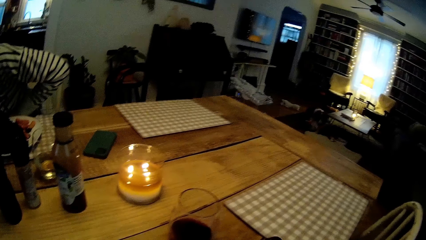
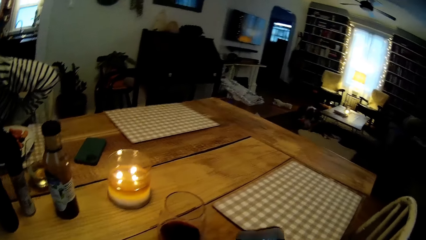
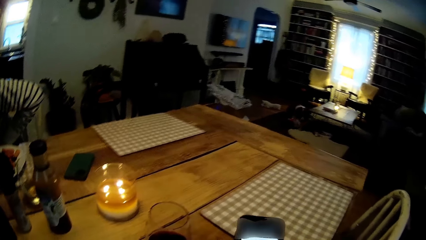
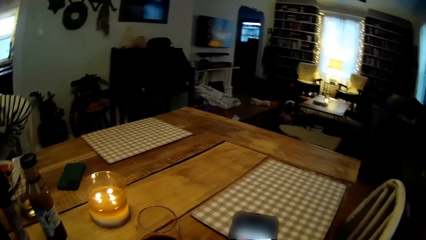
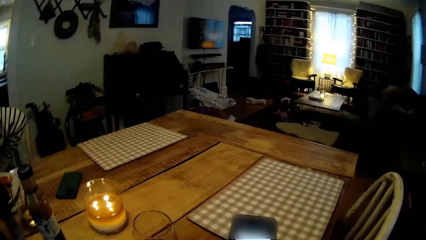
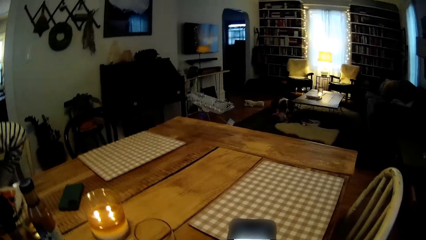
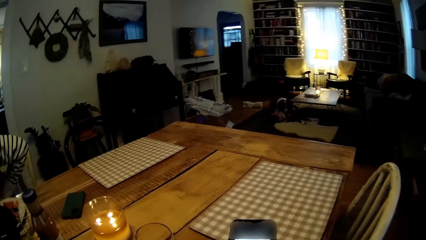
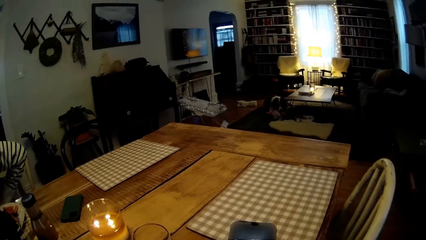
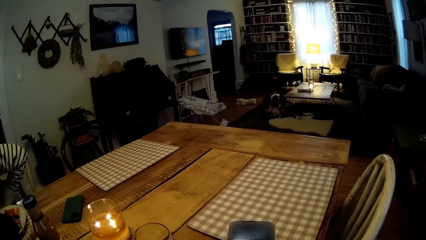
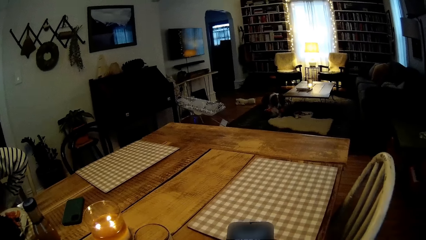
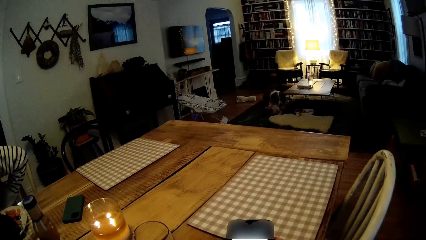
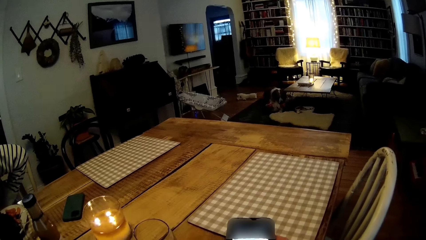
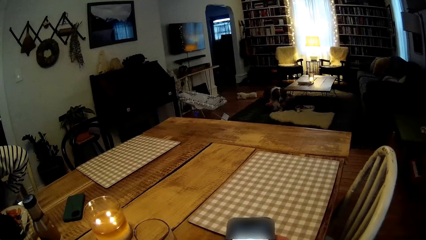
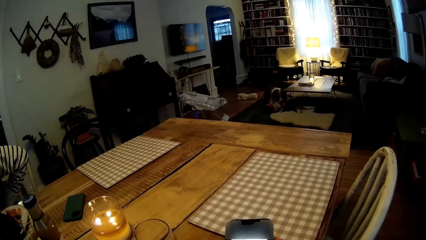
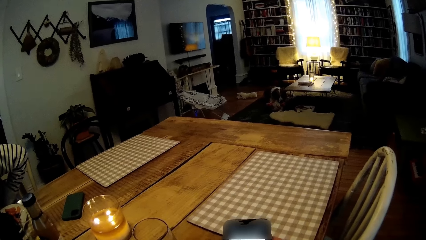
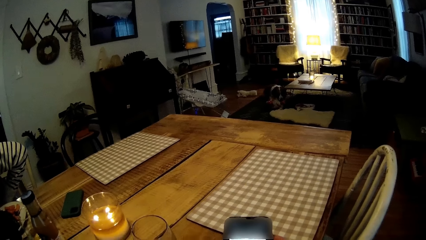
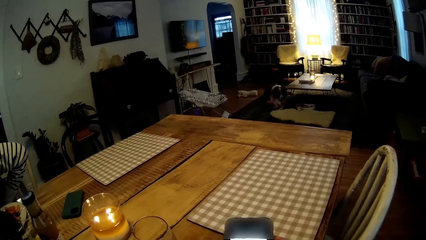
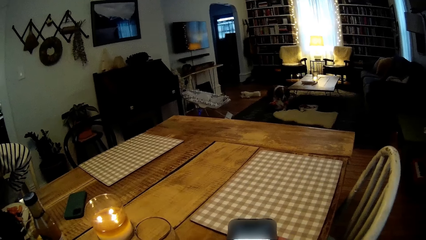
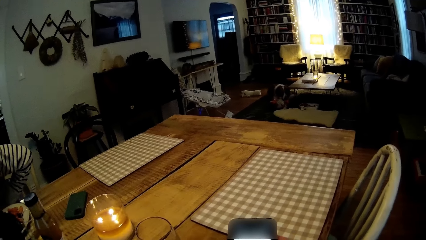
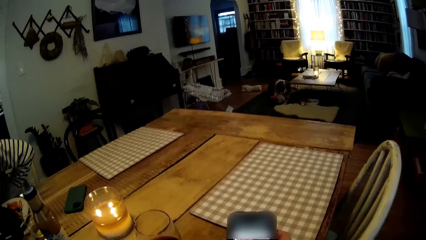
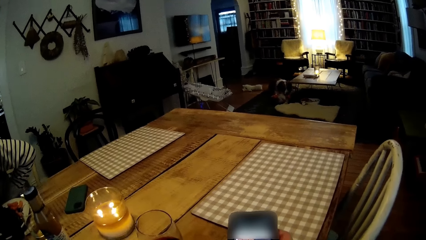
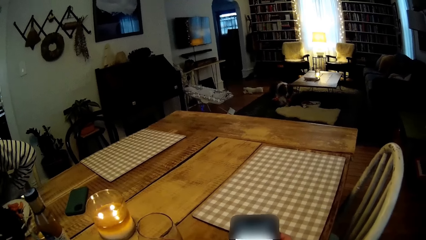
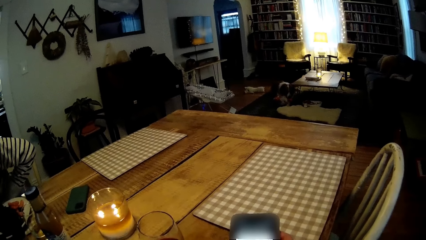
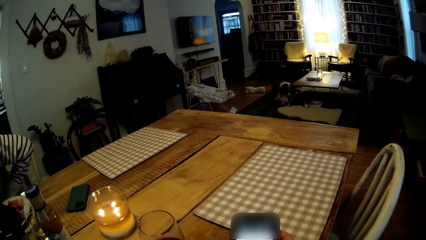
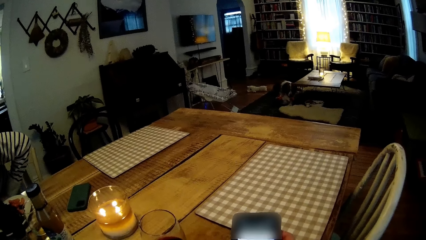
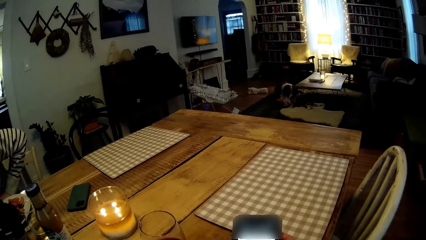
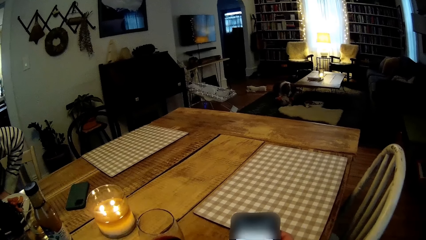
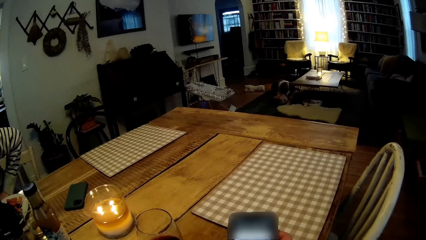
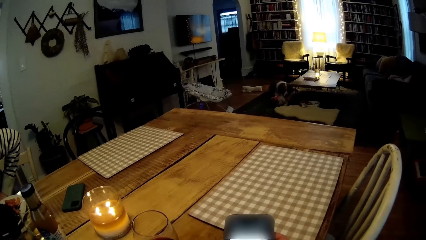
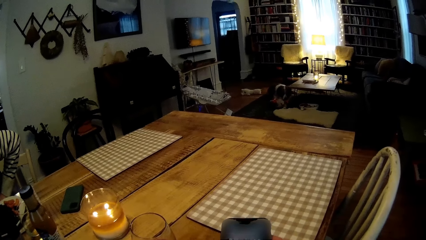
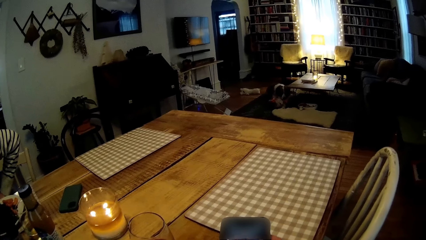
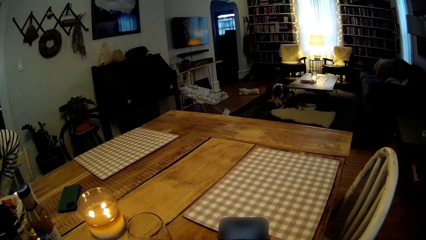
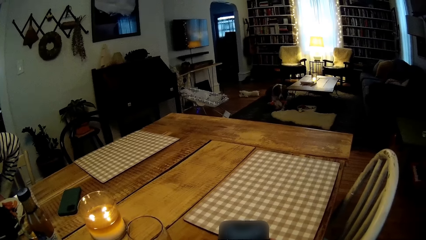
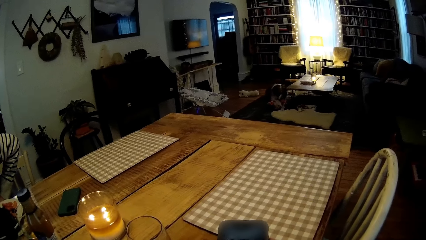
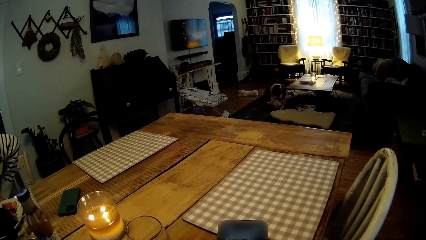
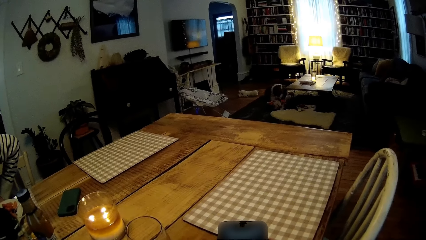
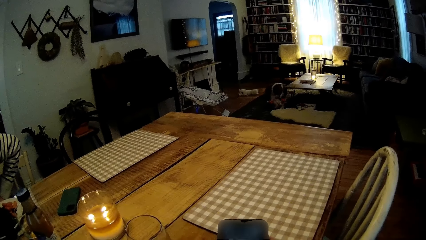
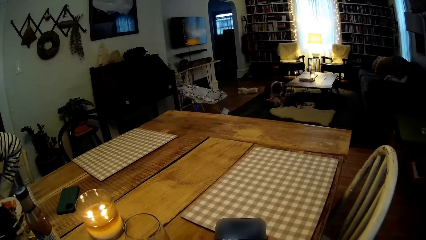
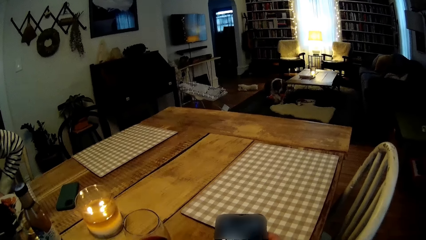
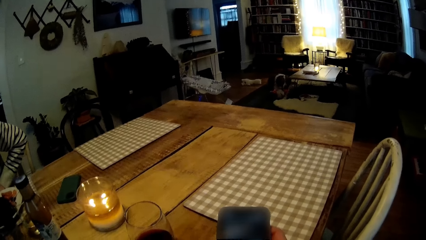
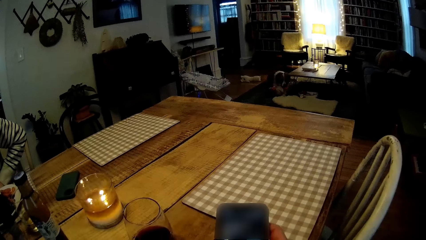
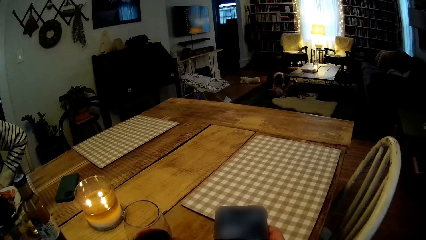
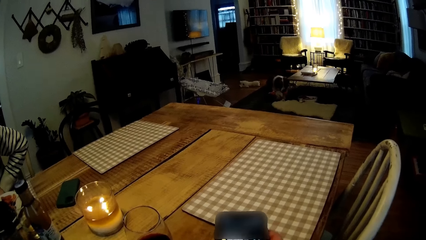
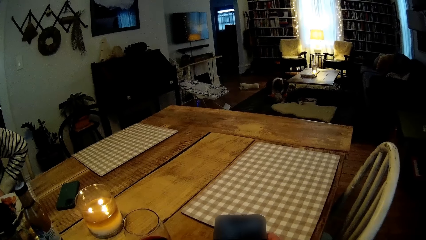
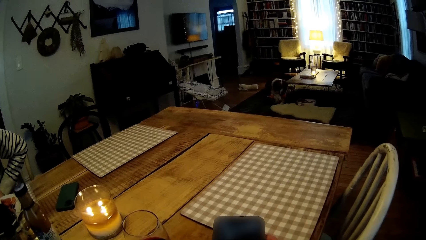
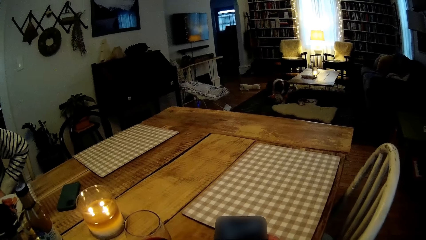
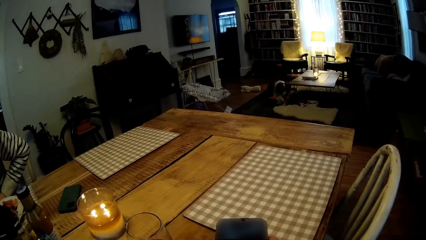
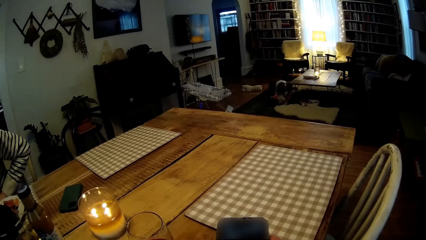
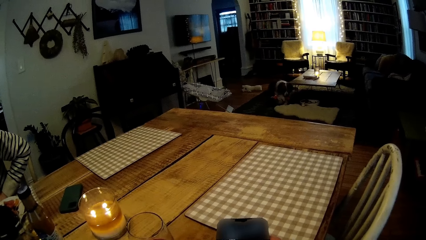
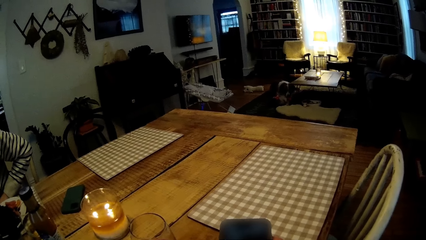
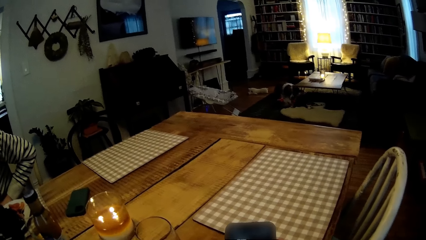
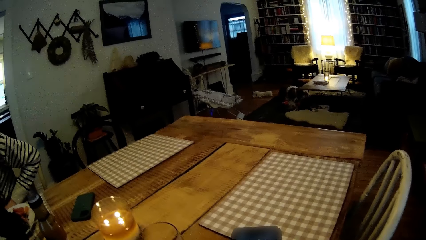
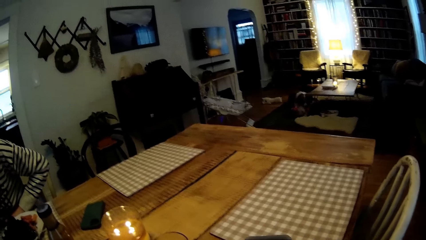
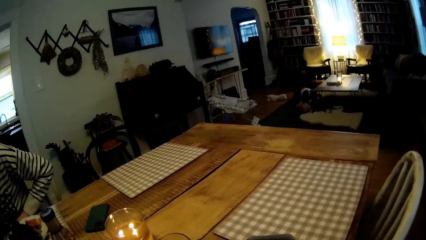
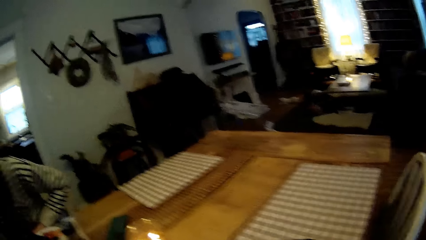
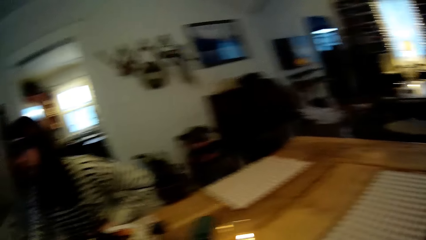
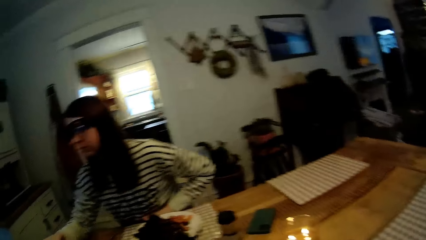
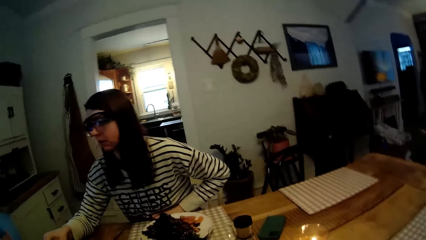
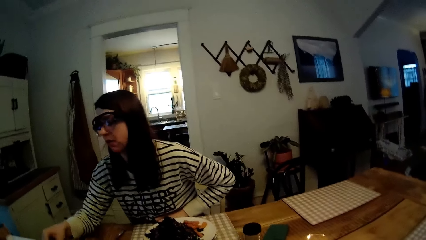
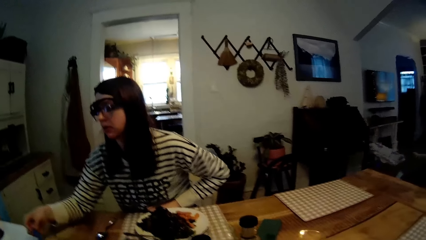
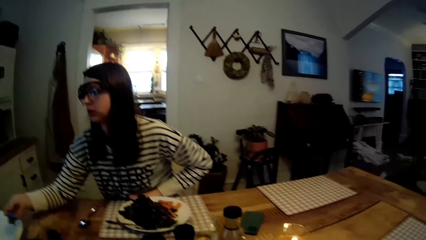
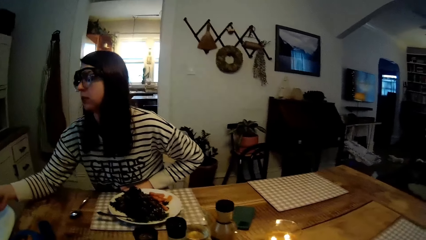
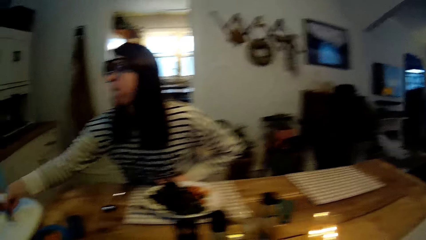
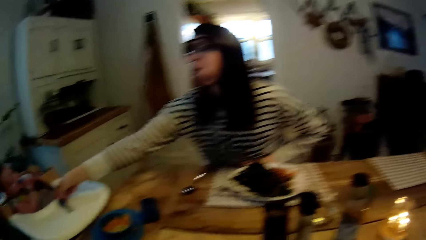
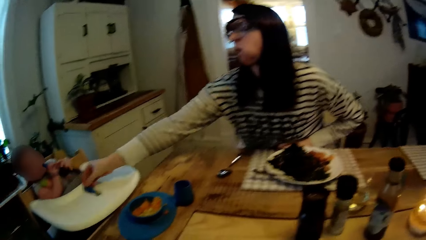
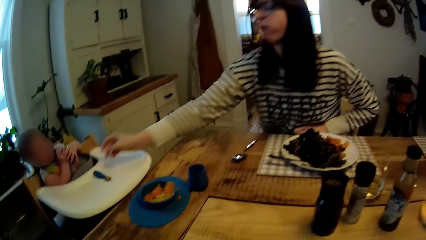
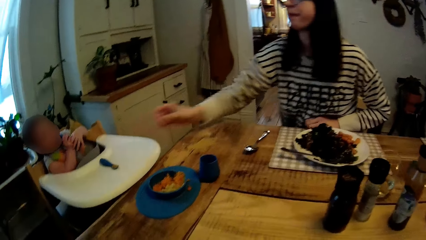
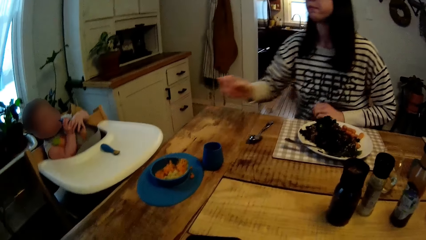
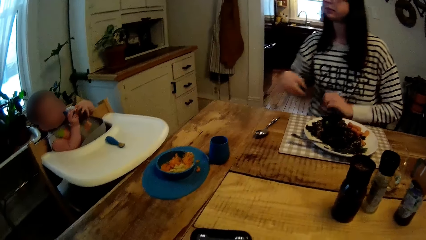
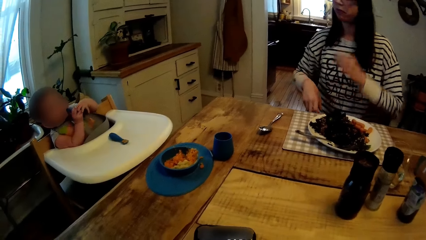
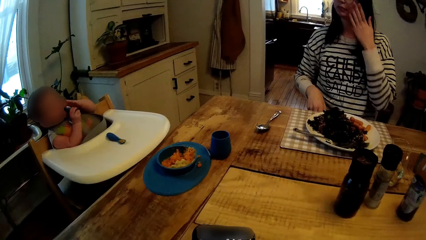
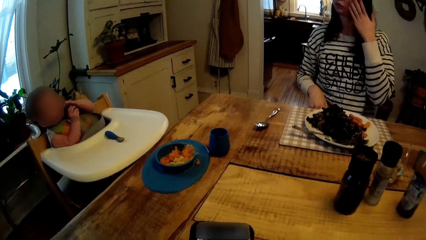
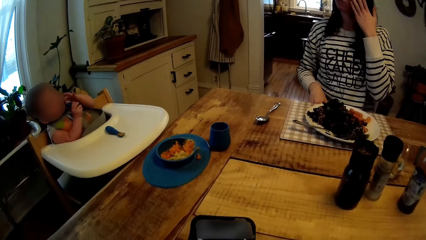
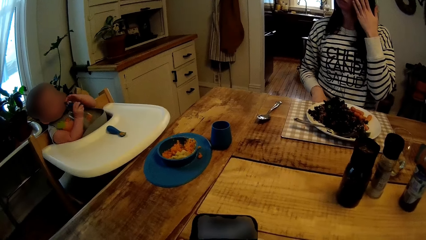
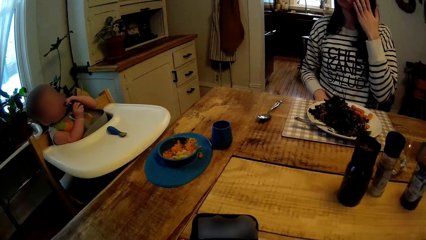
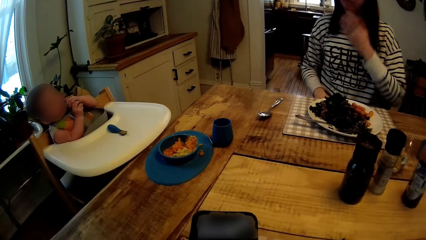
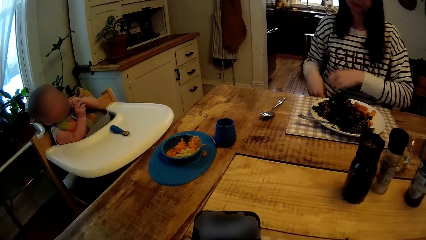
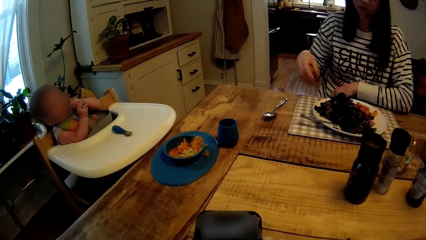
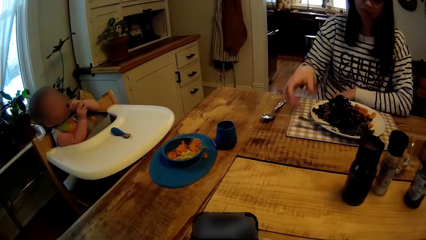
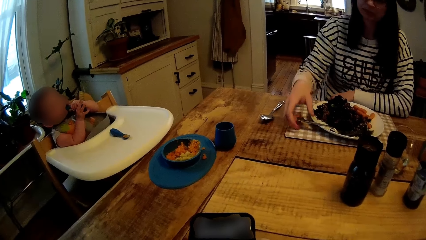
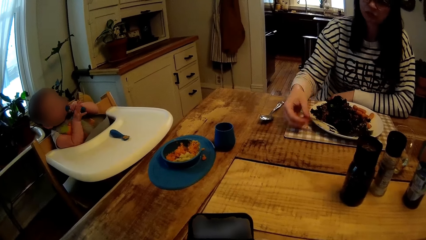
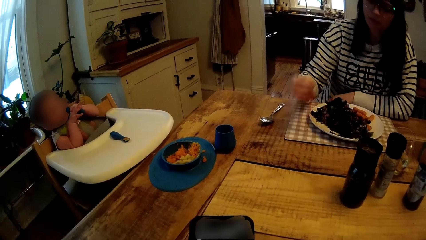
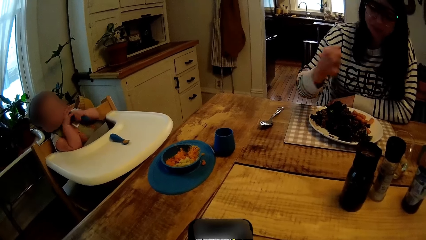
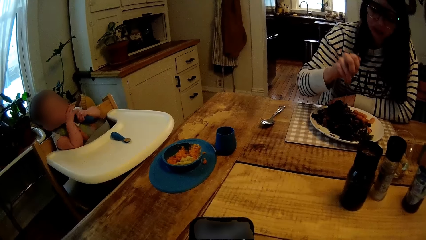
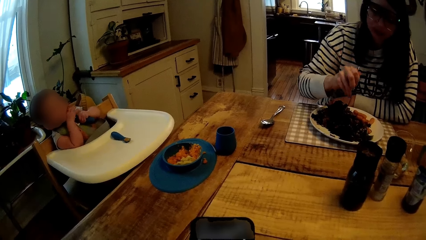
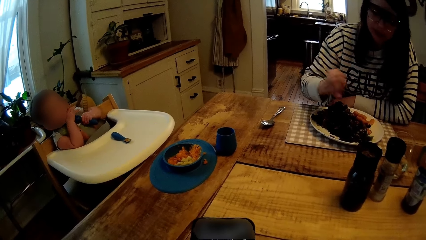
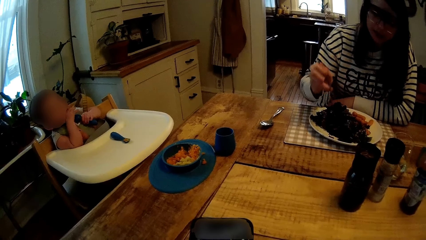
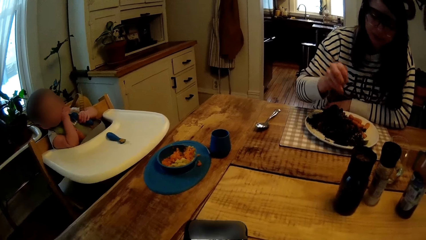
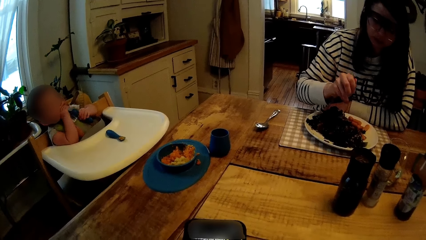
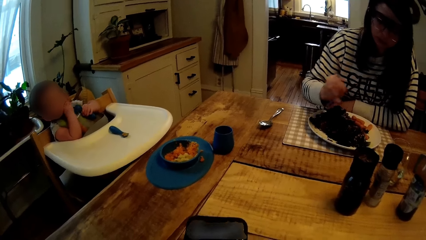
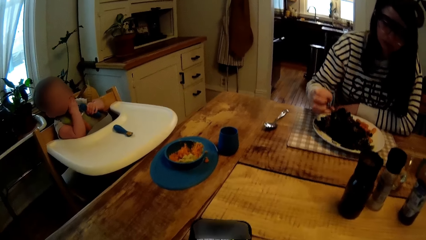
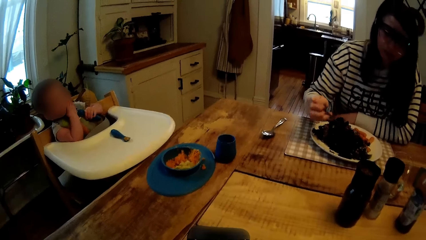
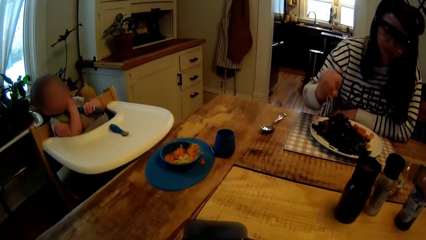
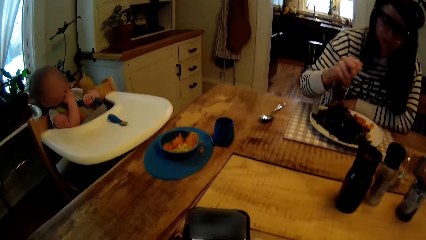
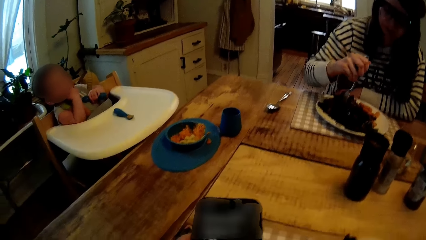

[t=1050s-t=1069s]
The camera wearer presses the phone in his right hand. The woman talks to the baby. The woman places the spoon on the baby chair with her right hand. The woman adjusts her glasses with her left hand. The woman picks up the fork from her plate with her right hand. The woman takes a vegetable from her plate with the fork in her right hand. The camera wearer interacts with the woman.
